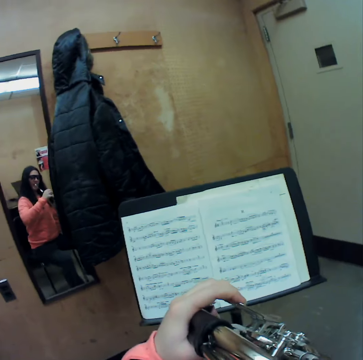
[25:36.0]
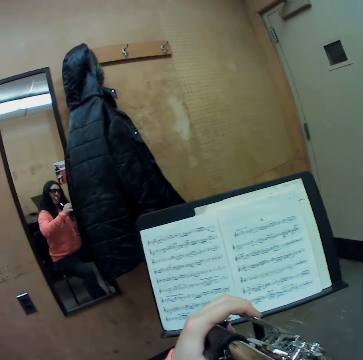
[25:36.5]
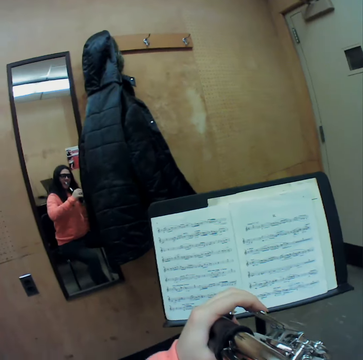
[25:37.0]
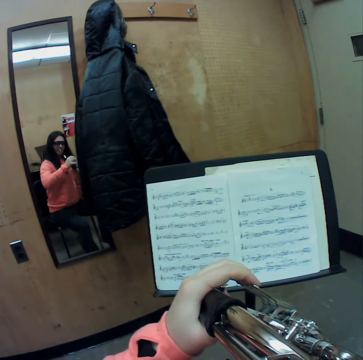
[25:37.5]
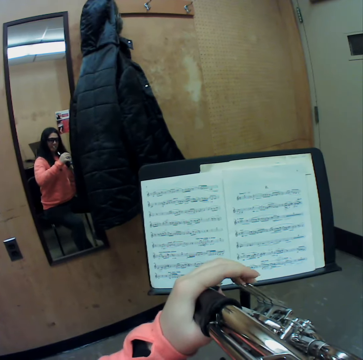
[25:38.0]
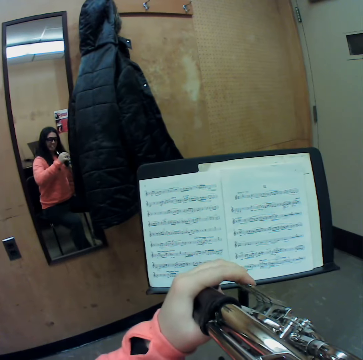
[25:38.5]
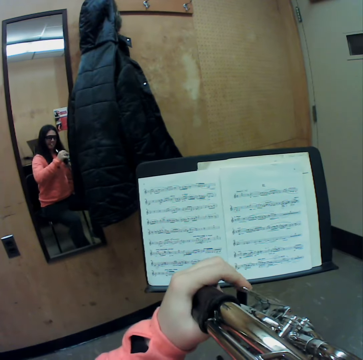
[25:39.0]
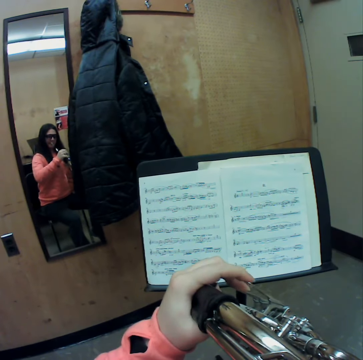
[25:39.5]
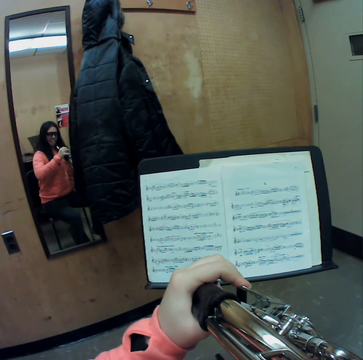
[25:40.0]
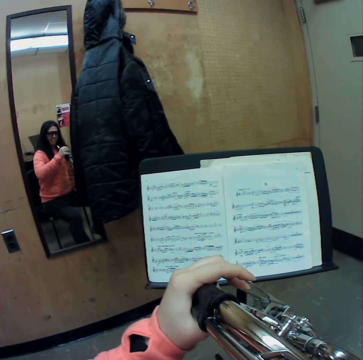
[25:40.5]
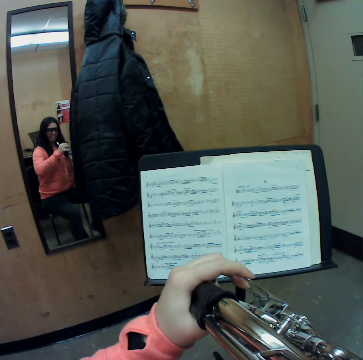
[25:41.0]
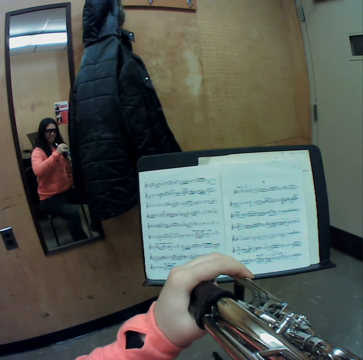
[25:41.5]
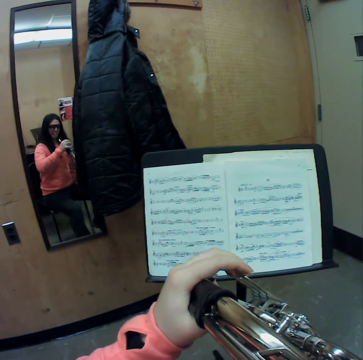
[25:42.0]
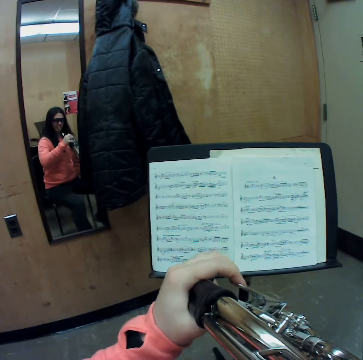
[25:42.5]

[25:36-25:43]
The camera wearer moves the horn towards her mouth with both hands. She plays the horn with her mouth.

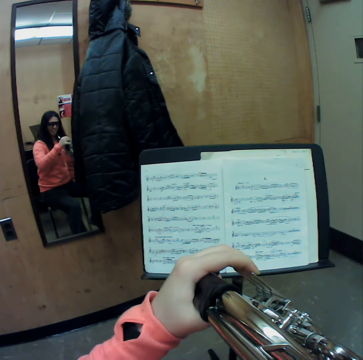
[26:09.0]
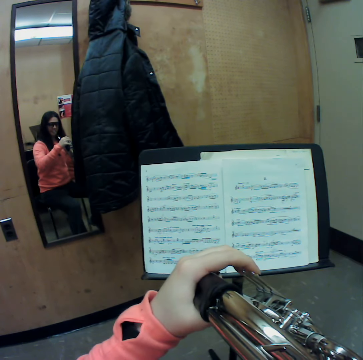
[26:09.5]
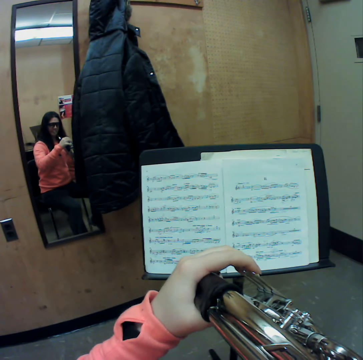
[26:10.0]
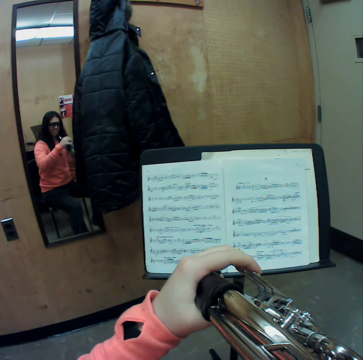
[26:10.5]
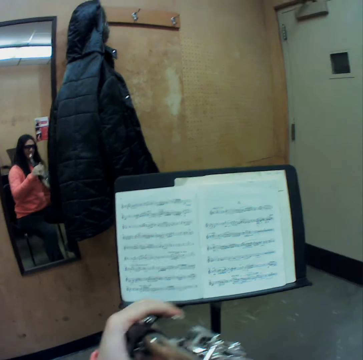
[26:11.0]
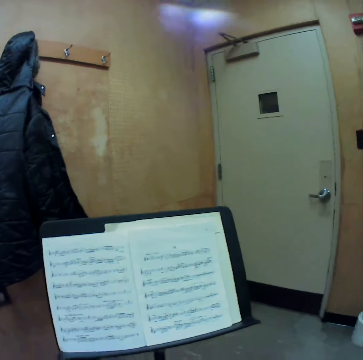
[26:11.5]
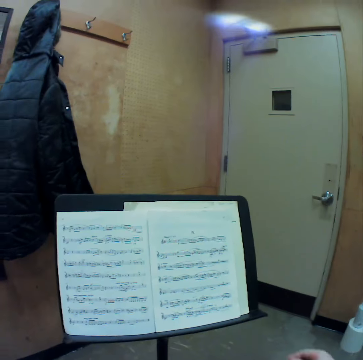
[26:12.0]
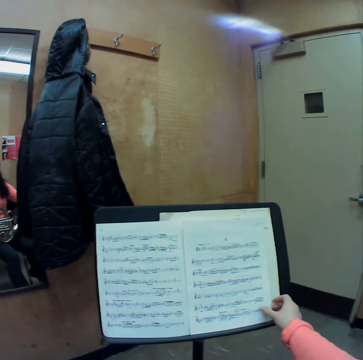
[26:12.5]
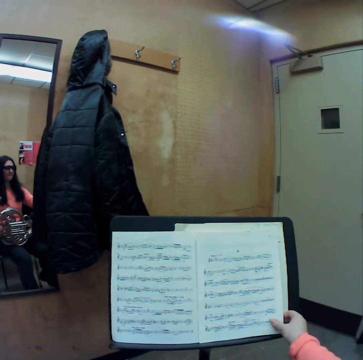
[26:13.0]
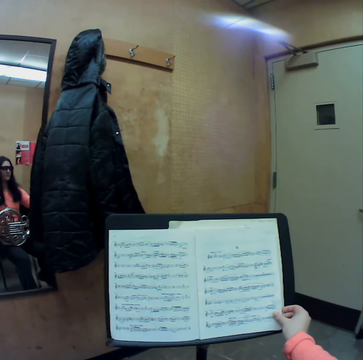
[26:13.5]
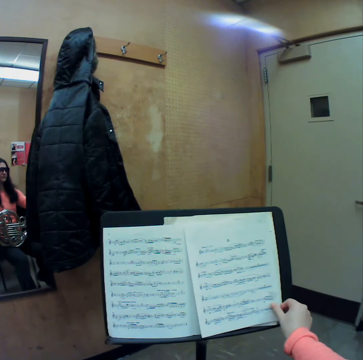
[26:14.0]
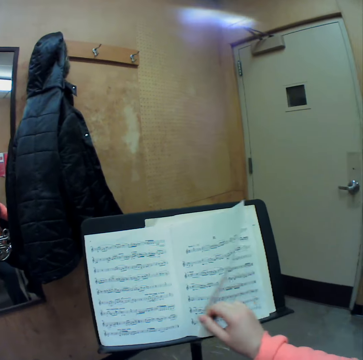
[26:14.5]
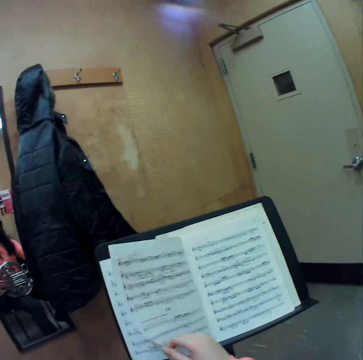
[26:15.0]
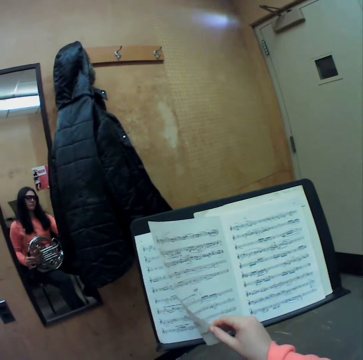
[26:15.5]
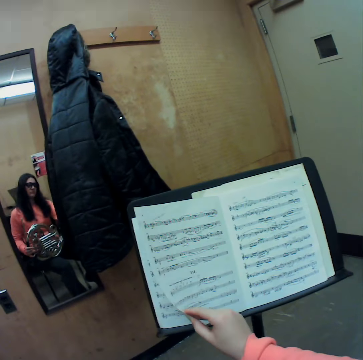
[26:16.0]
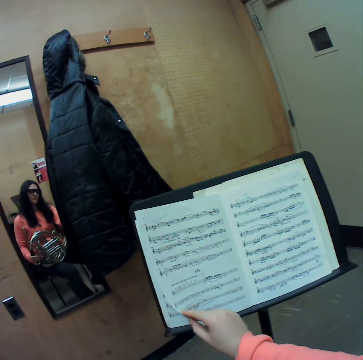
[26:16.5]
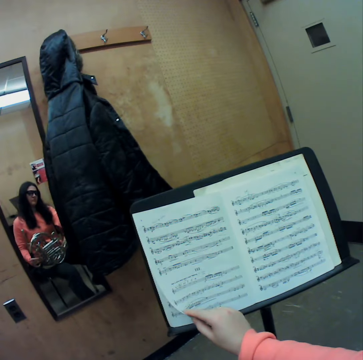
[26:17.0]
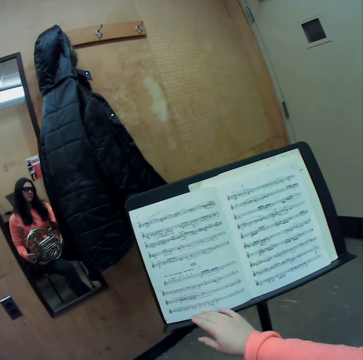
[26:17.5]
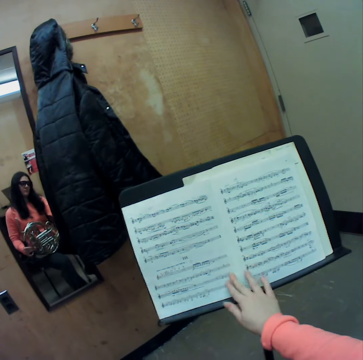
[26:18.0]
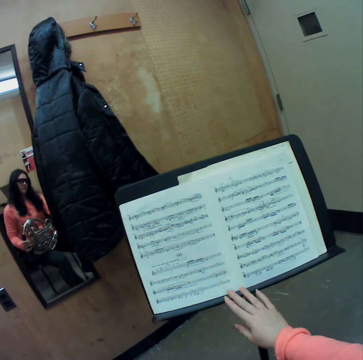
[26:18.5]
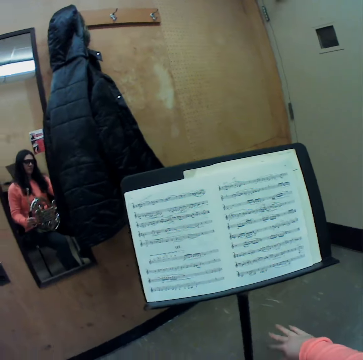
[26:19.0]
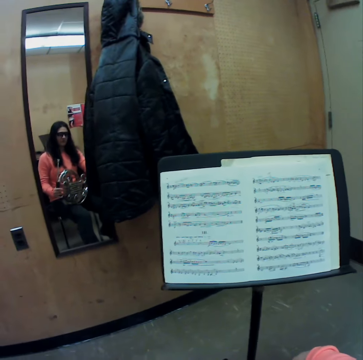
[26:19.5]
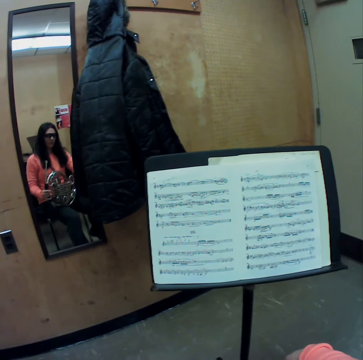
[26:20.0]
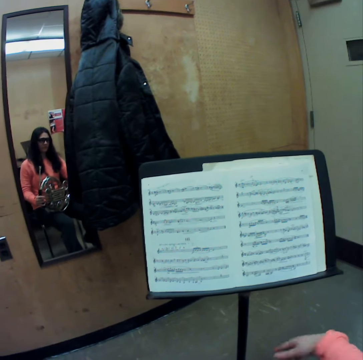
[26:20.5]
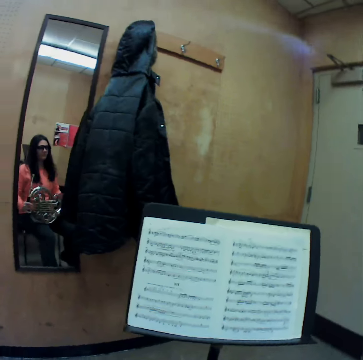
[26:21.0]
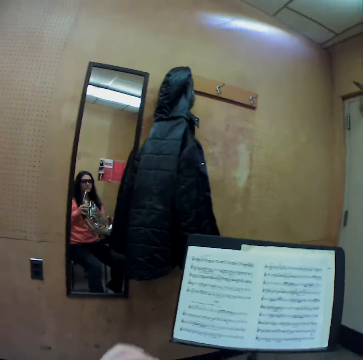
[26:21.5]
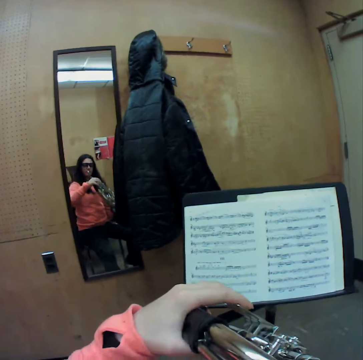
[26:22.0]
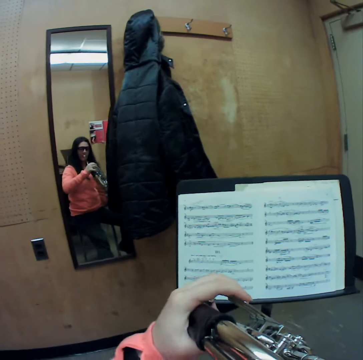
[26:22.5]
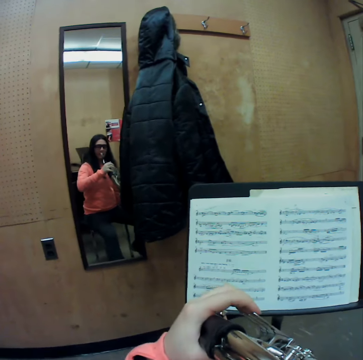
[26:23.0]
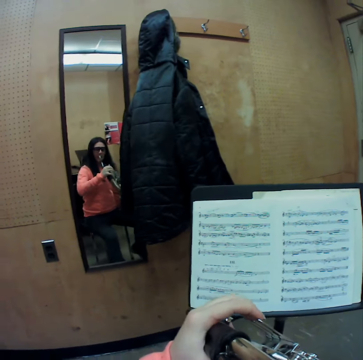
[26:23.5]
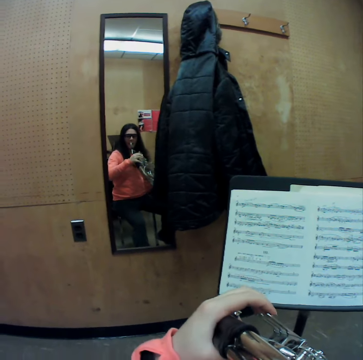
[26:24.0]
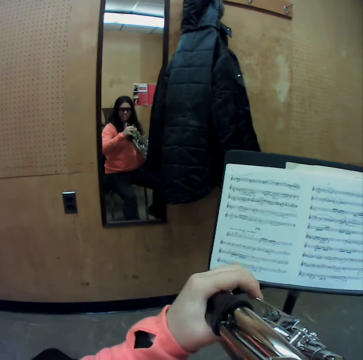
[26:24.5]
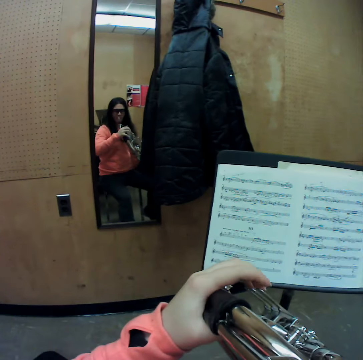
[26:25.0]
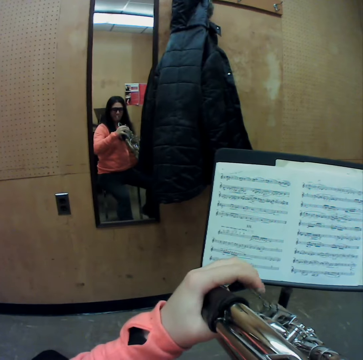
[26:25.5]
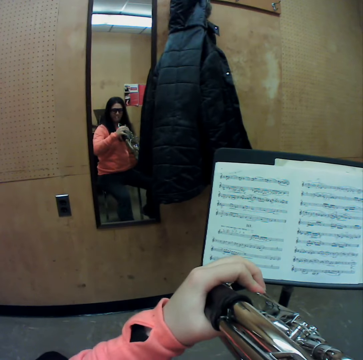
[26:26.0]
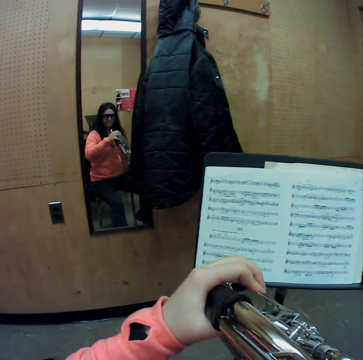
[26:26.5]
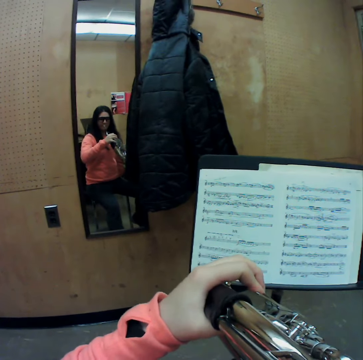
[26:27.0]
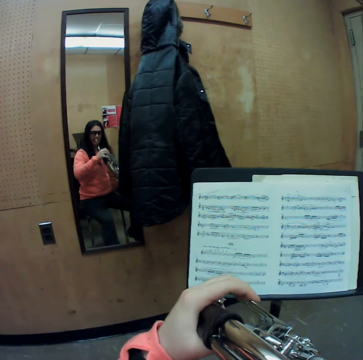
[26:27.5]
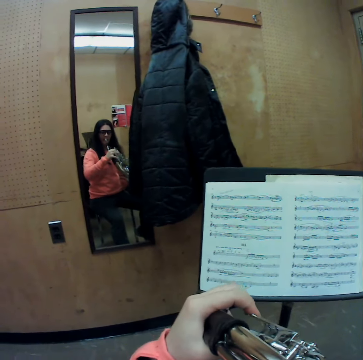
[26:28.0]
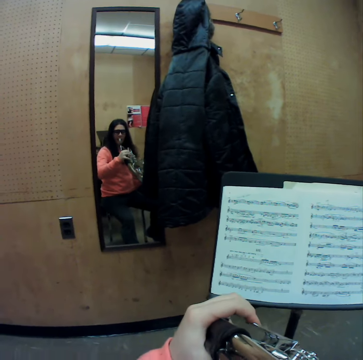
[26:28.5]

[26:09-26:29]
The camera wearer lowers the horn. She stares at the sheet music. She flips a page of the music manuscript with her right hand. She adjusts the sheet music. She stares at the sheet music. She places her right hand onto the page of the music manuscript. She holds the horn with both hands. She moves the horn towards her mouth with both hands. She plays the horn with her mouth.

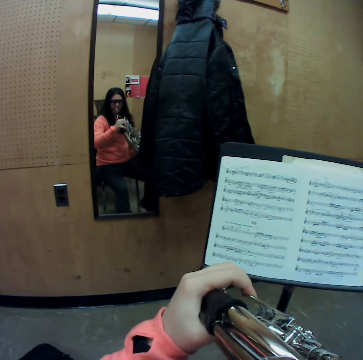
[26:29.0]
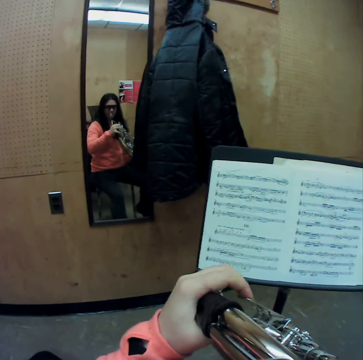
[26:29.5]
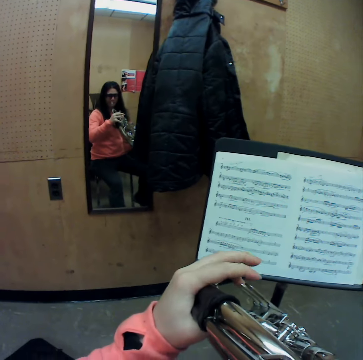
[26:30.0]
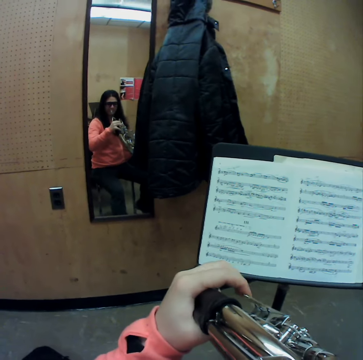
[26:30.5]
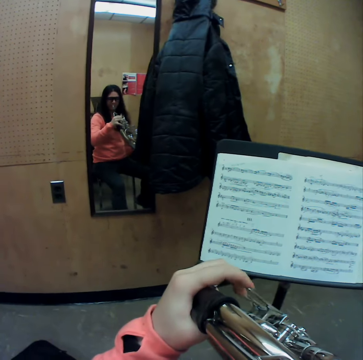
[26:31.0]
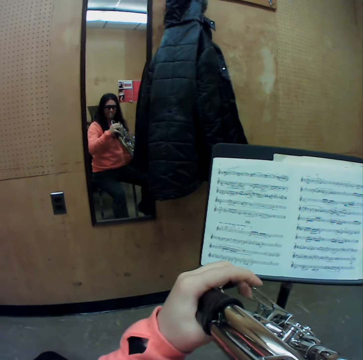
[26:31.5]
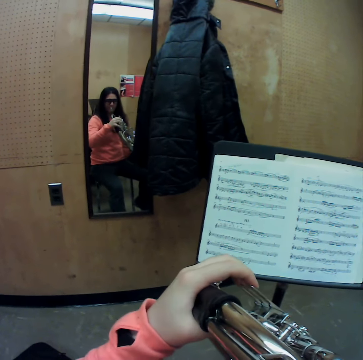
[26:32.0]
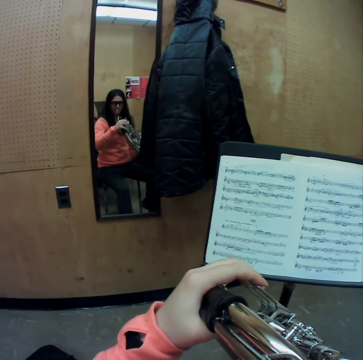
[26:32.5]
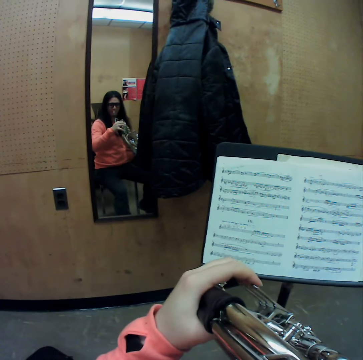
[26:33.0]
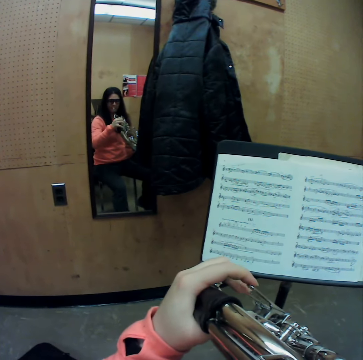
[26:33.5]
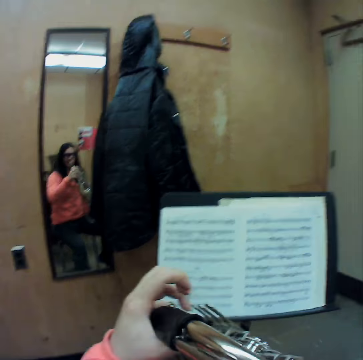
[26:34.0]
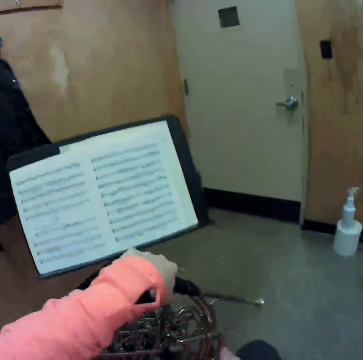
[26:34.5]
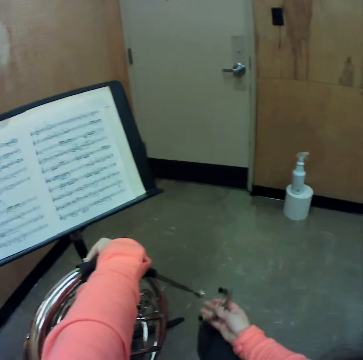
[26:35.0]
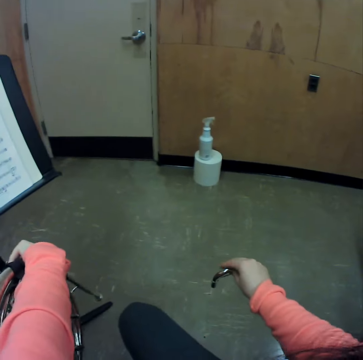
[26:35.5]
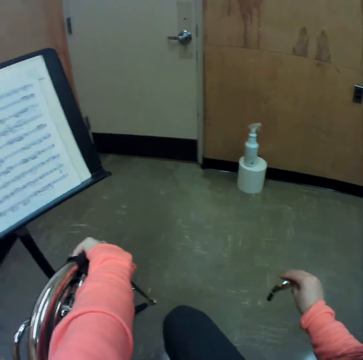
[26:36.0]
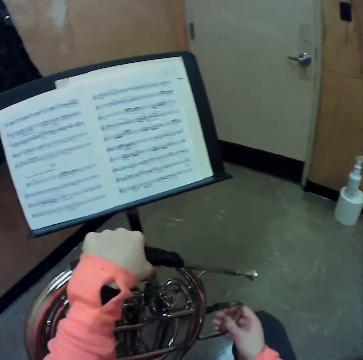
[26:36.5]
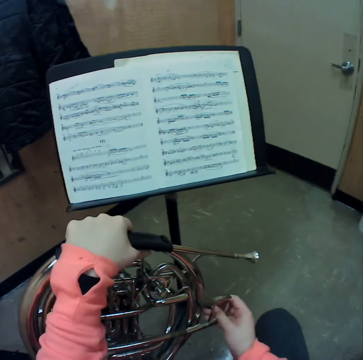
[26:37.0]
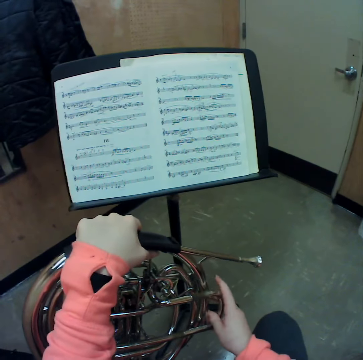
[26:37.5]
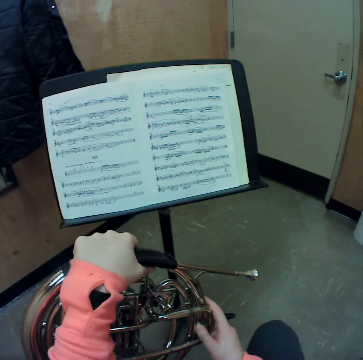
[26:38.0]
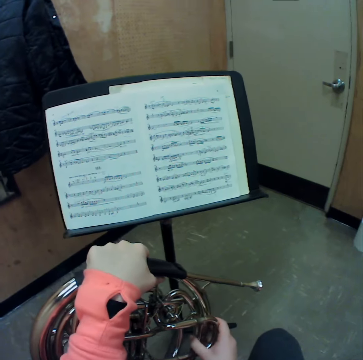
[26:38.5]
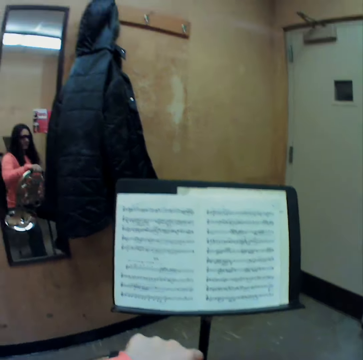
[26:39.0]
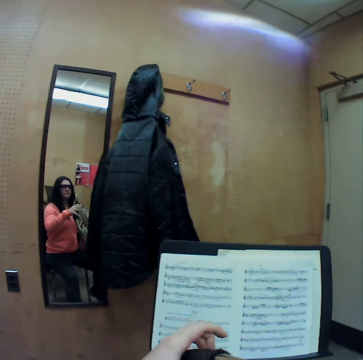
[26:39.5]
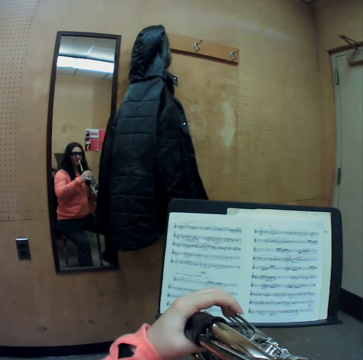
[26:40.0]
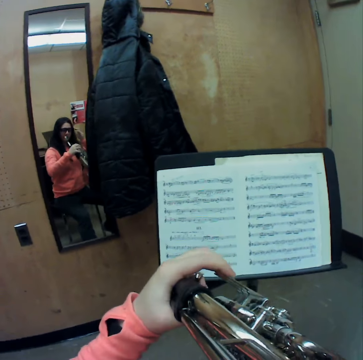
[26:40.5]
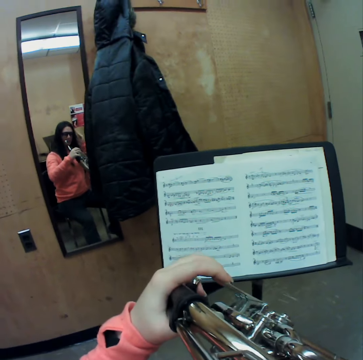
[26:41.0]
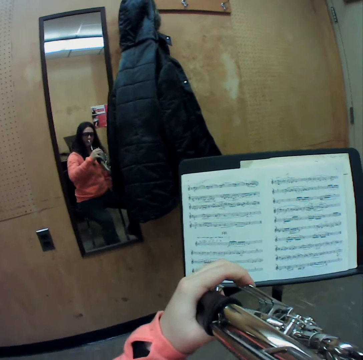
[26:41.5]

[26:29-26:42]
The camera wearer lowers the slide onto her left thigh. She stares at the sheet music. She detaches the first slide of the horn with her right hand. She shakes the first slide of the horn in her right hand. She attaches the first slide of the horn with her right hand. She moves the horn towards her mouth with both hands.
